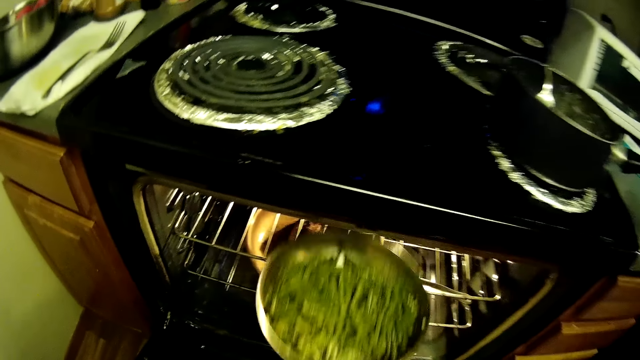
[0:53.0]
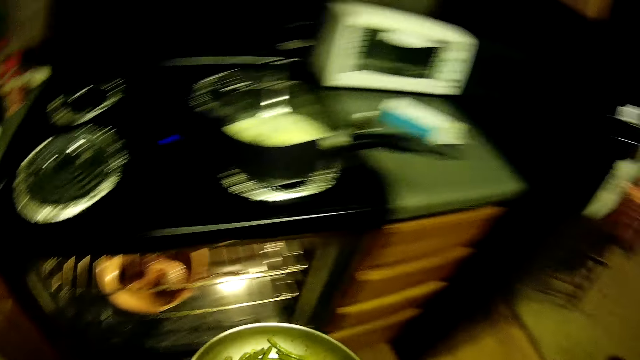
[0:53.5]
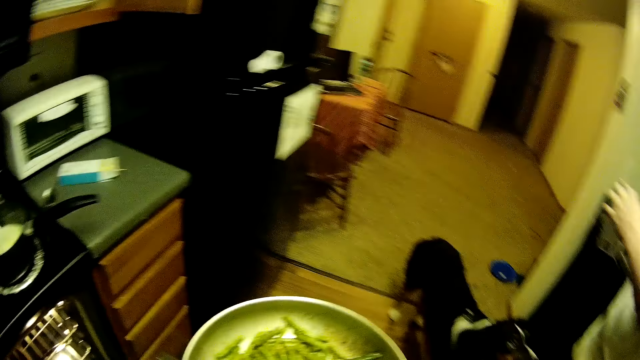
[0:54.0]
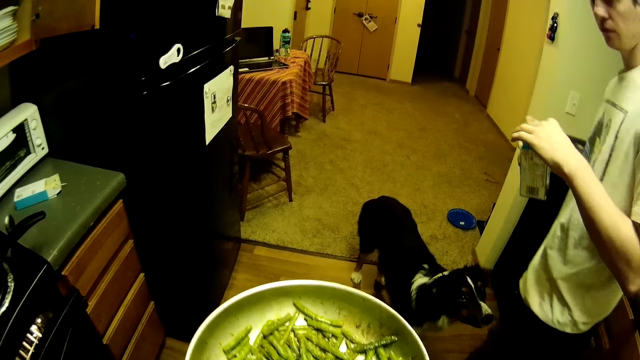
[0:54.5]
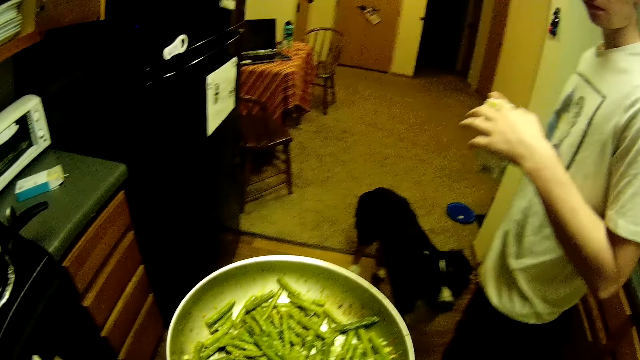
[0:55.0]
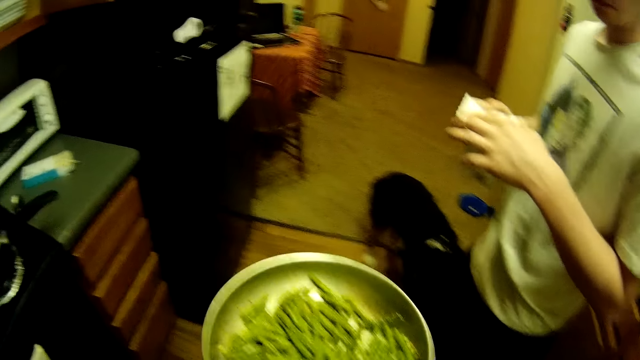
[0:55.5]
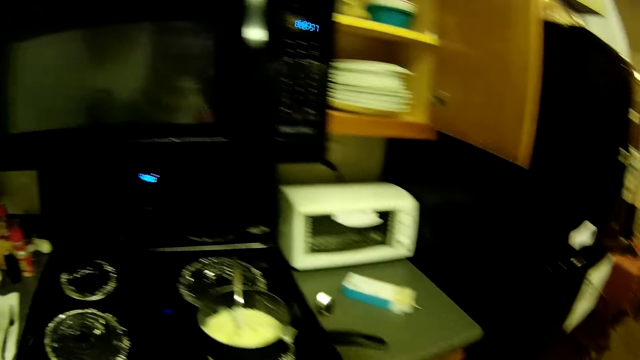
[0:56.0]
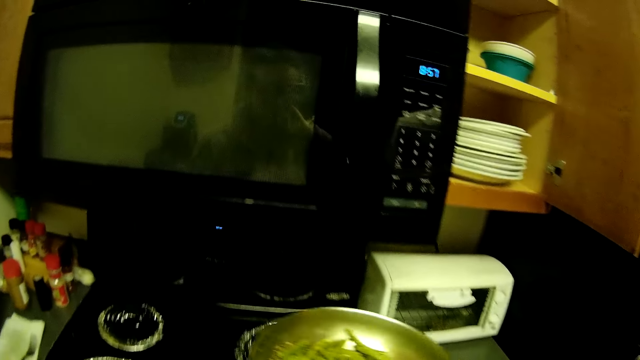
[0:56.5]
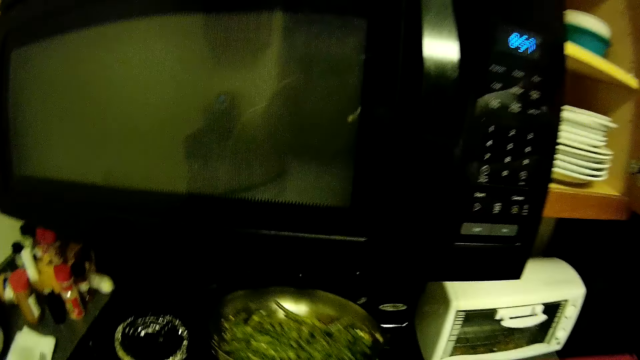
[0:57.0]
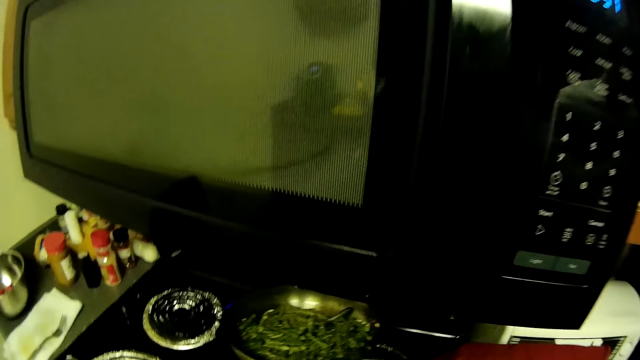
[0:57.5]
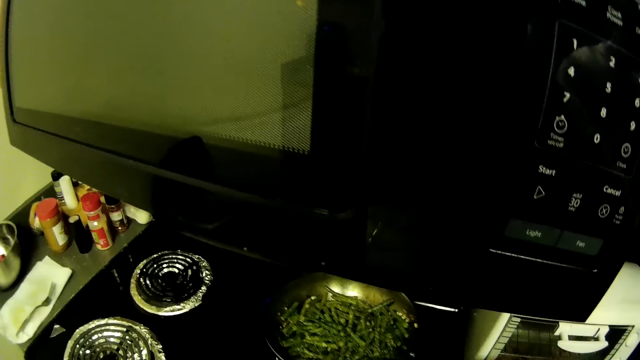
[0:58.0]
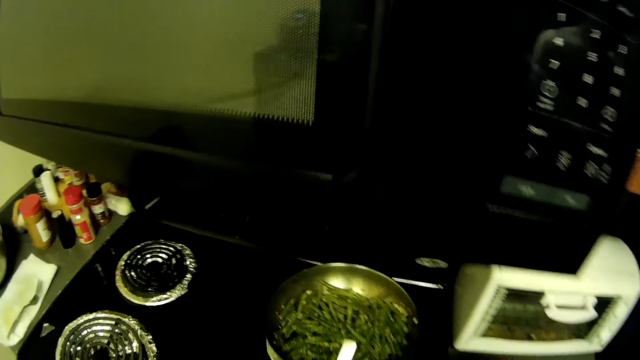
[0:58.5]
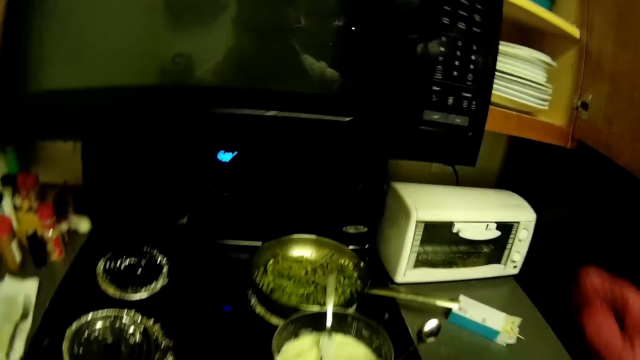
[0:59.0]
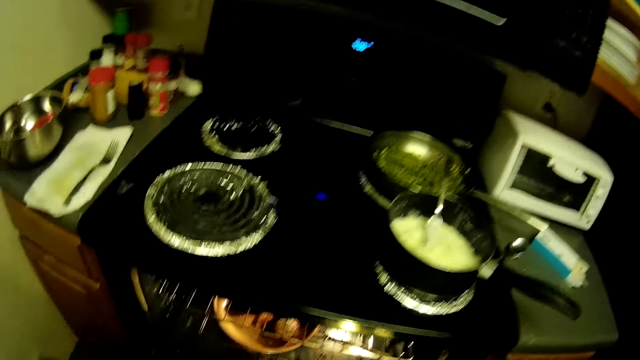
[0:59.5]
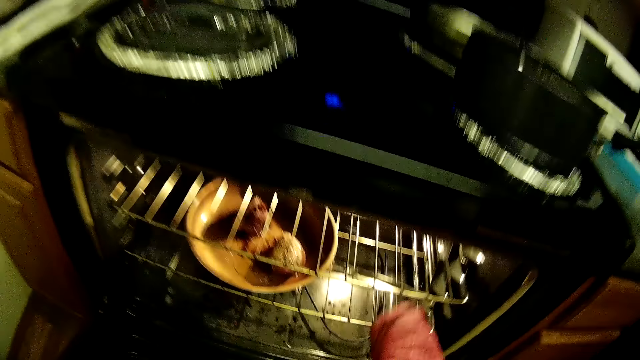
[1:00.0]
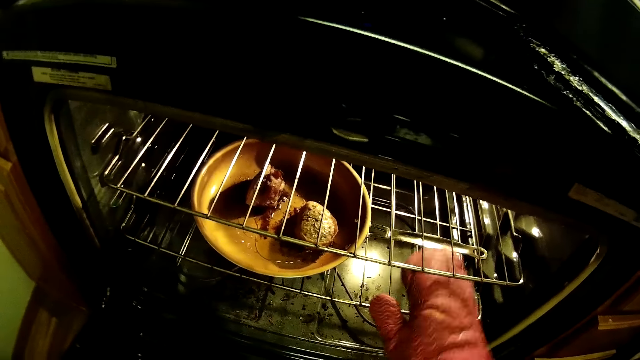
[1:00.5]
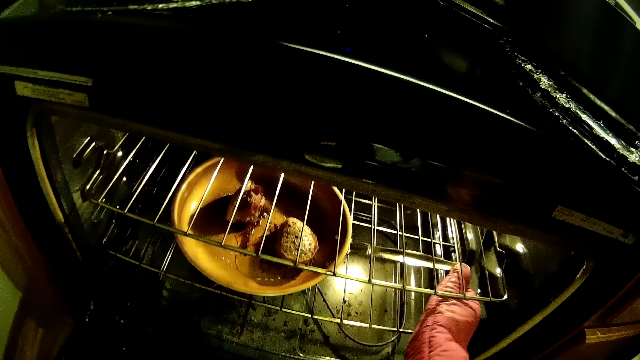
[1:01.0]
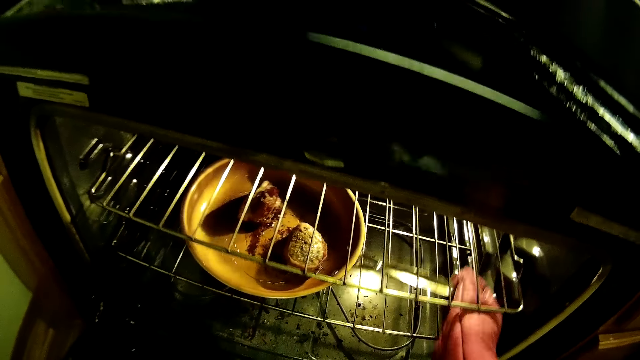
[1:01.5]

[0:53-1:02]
The camera wearer takes a frying pan from the oven with her right hand. The man holds a pack in his right hand. The camera wearer places the frying pan in her right hand on the cooker.

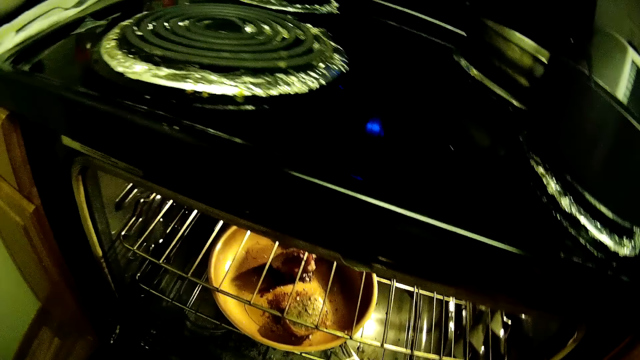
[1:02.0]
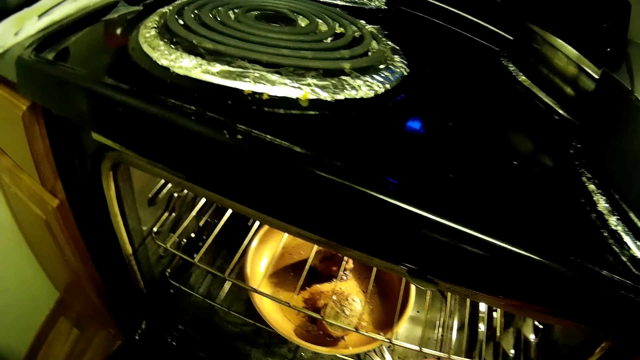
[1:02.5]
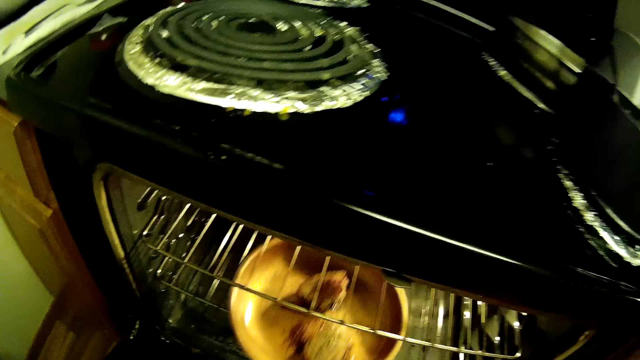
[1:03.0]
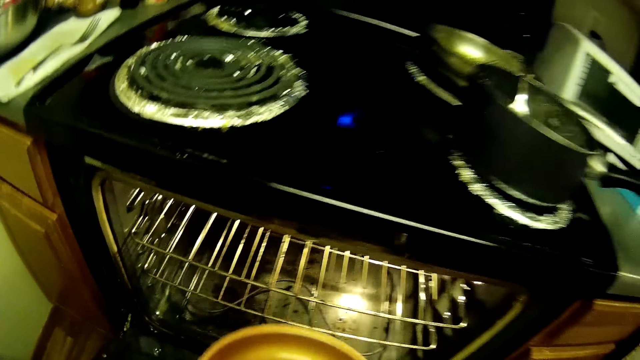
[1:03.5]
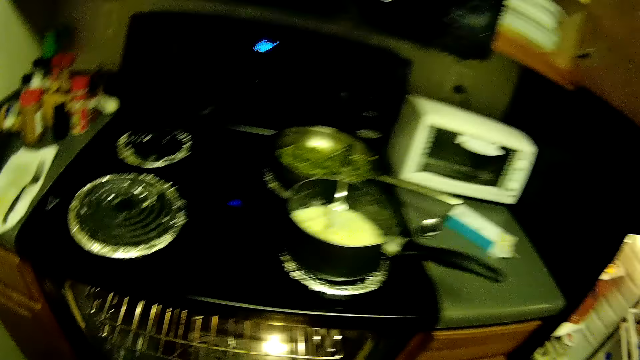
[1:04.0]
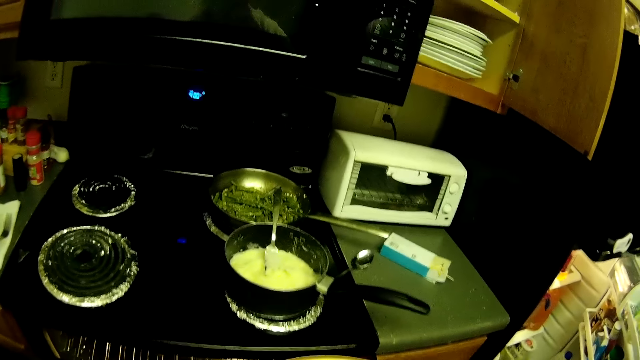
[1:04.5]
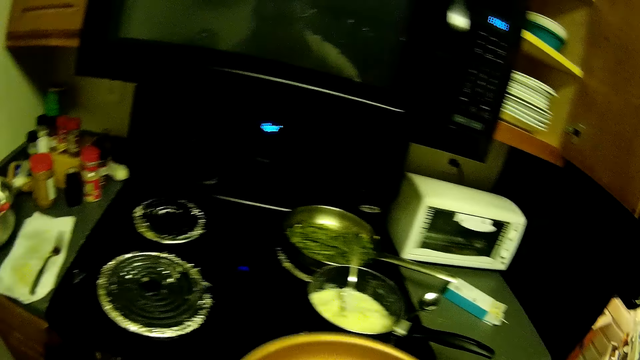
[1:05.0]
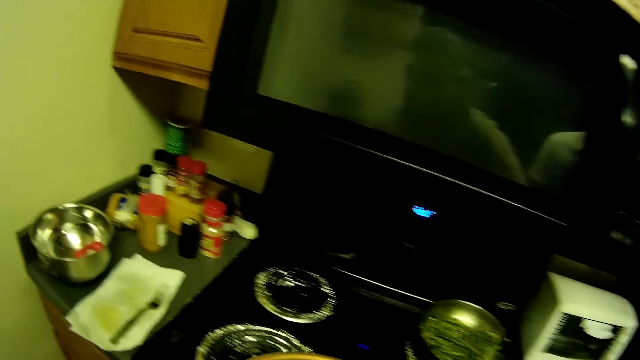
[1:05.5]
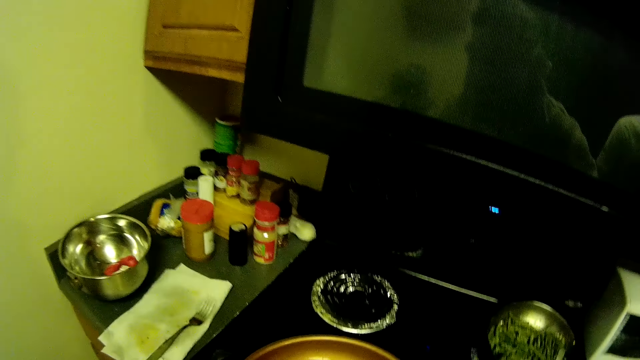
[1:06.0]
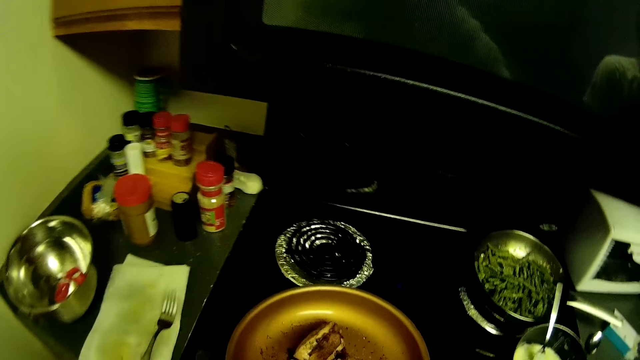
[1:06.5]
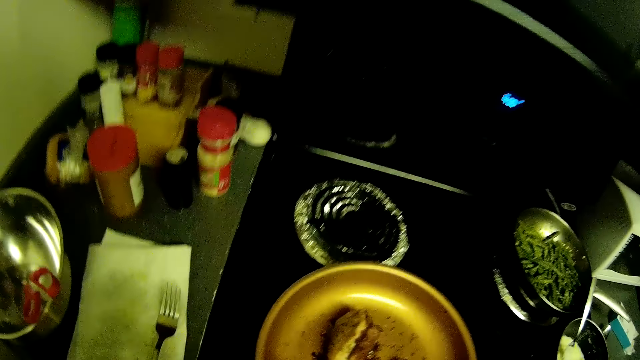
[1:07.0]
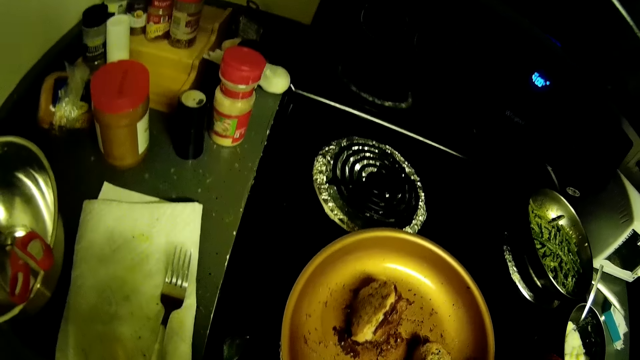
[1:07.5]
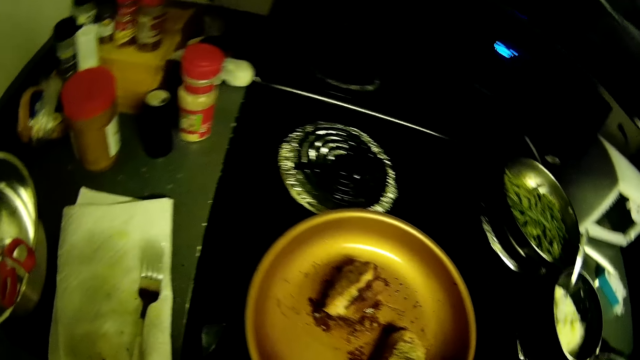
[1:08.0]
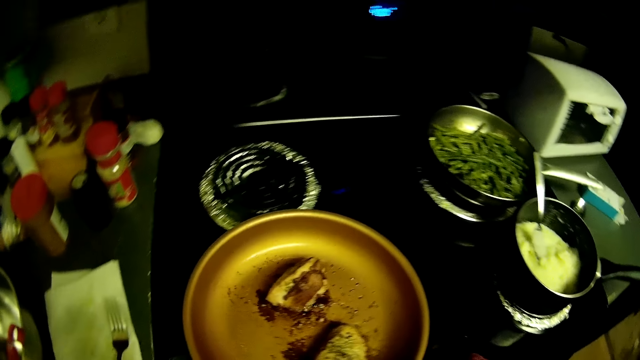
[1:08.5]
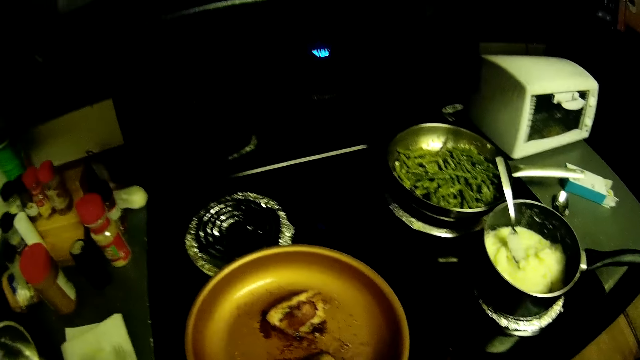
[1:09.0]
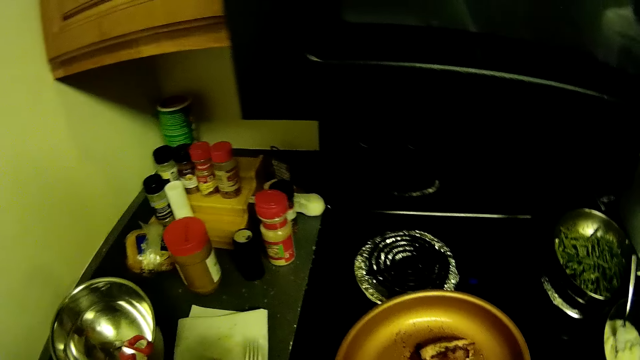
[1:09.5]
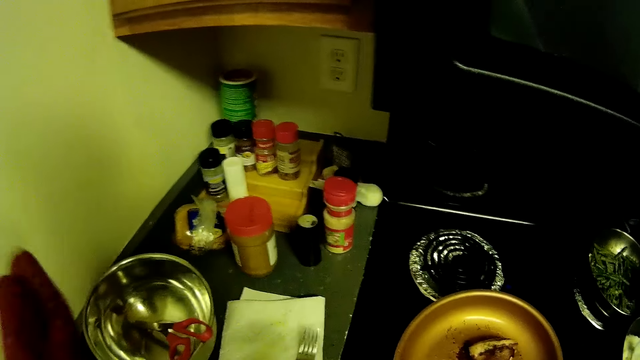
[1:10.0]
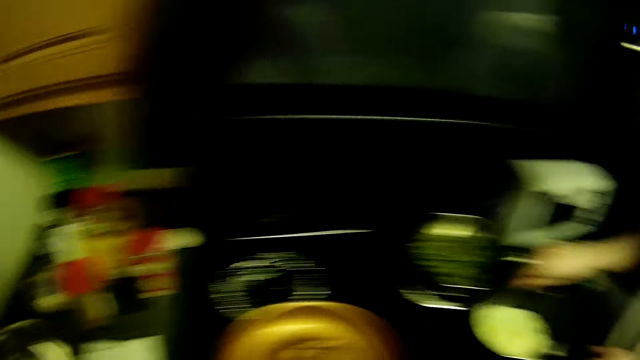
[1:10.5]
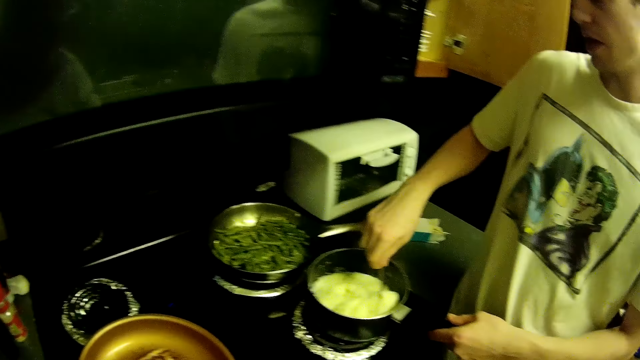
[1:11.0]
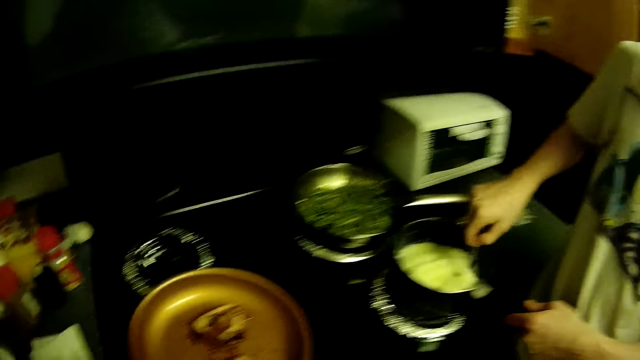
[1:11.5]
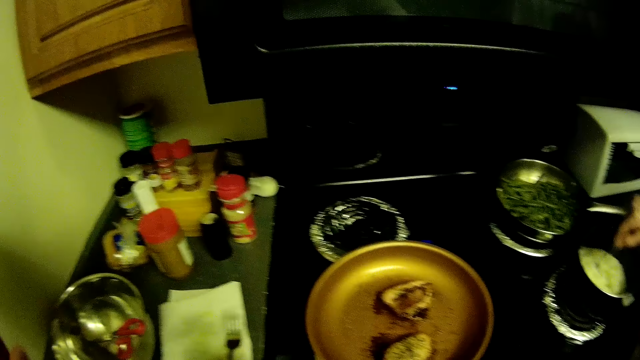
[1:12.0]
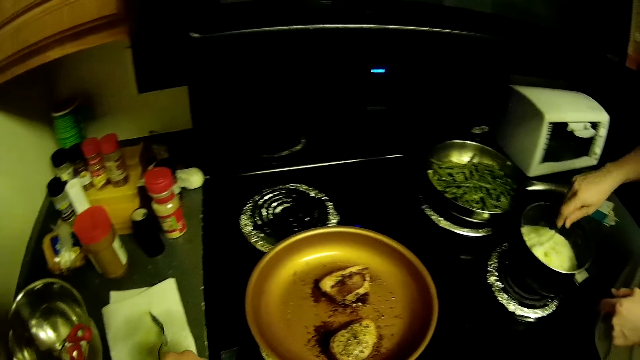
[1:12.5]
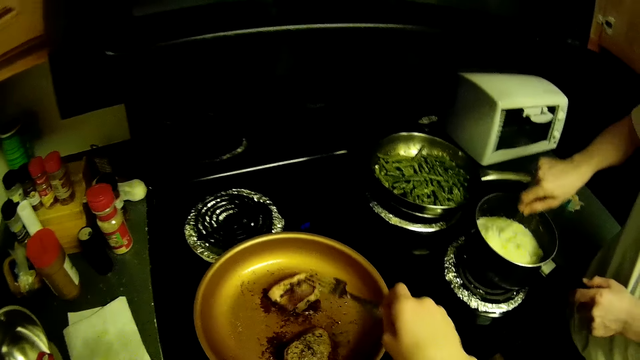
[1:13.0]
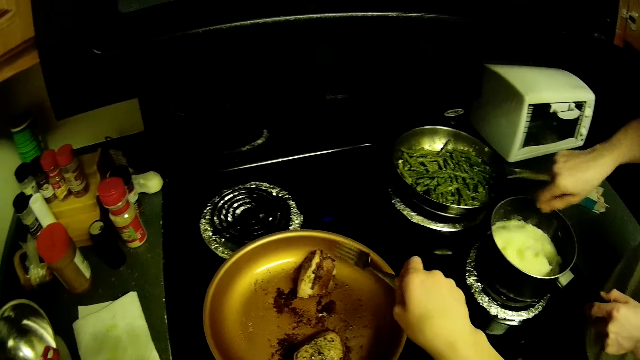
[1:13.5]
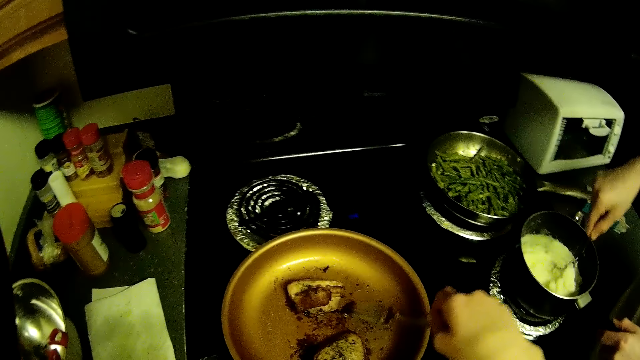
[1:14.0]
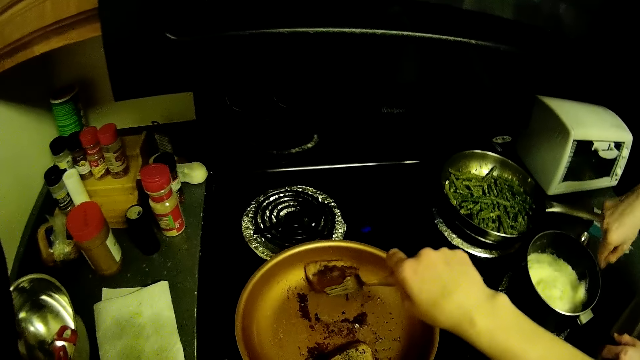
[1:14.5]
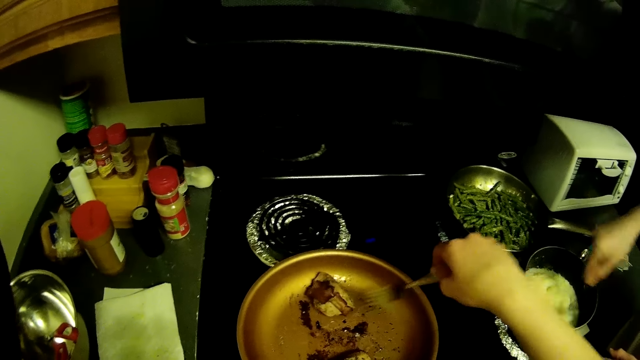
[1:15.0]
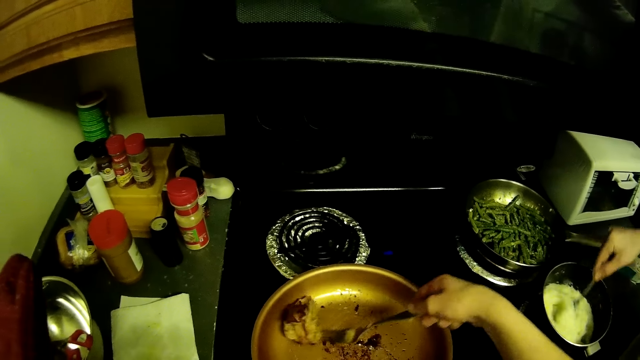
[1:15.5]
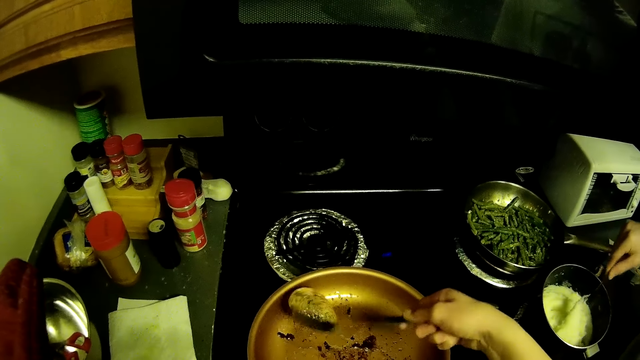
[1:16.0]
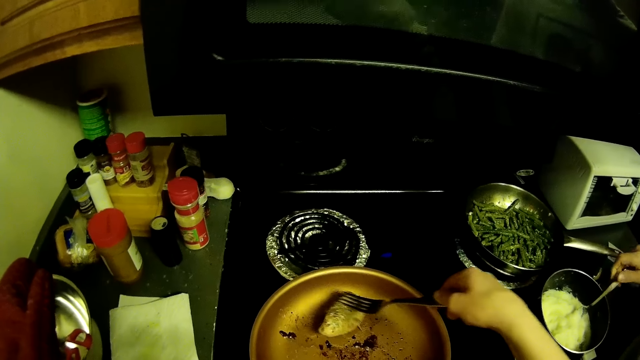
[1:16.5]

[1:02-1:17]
The camera wearer takes a frying pan from the oven with her right hand. She places the frying pan in her right hand on the cooker. She hits the wall with her left hand. The man stirs food in a frying pan on the cooker with a spoon in his right hand. The camera wearer picks up a fork from the top of a paper towel on the countertop with her right hand. She turns the fish in the frying pan on the cooker with the fork in her right hand.
